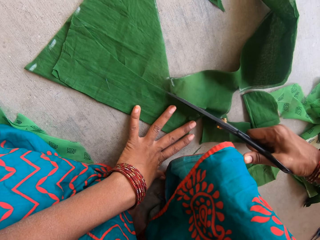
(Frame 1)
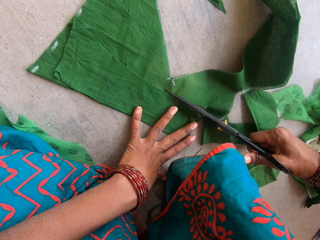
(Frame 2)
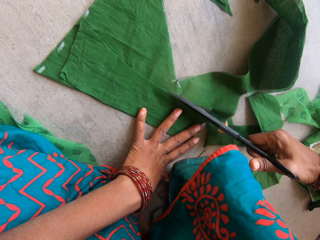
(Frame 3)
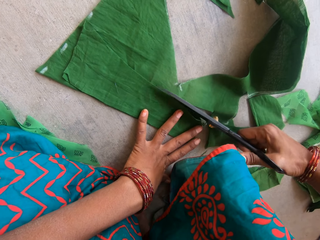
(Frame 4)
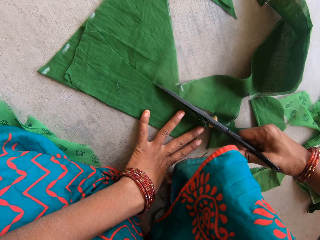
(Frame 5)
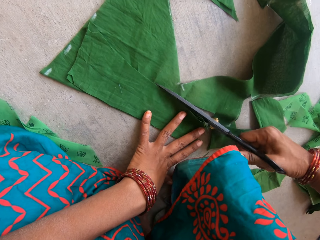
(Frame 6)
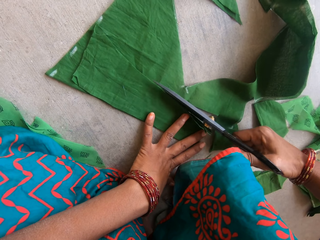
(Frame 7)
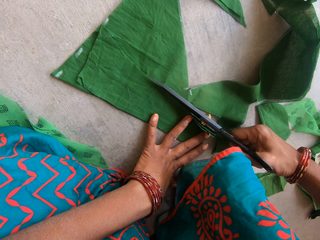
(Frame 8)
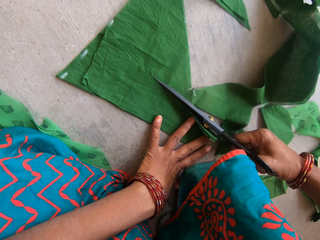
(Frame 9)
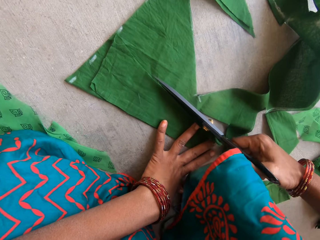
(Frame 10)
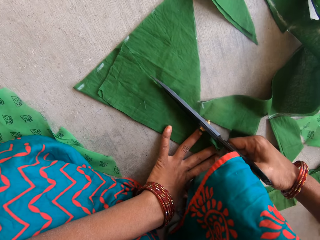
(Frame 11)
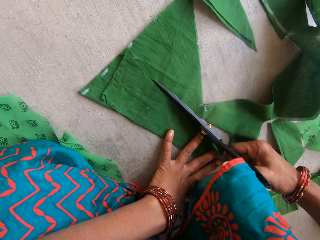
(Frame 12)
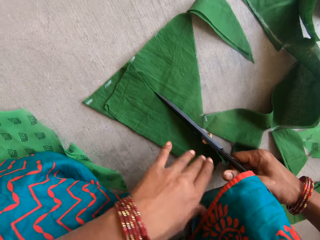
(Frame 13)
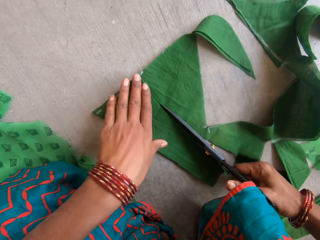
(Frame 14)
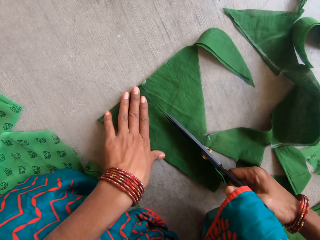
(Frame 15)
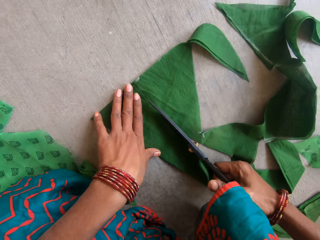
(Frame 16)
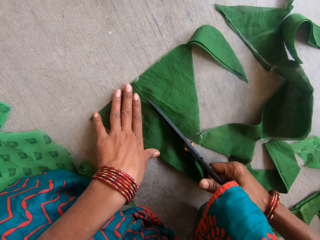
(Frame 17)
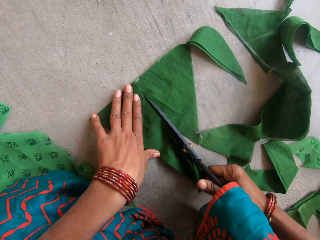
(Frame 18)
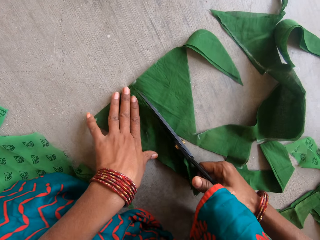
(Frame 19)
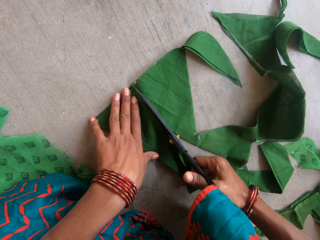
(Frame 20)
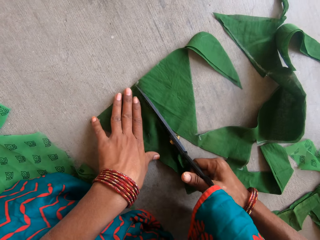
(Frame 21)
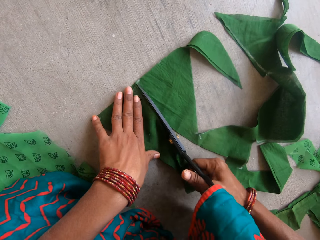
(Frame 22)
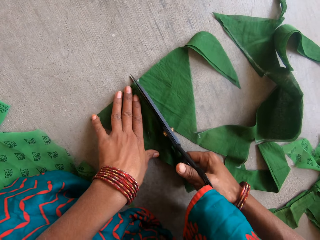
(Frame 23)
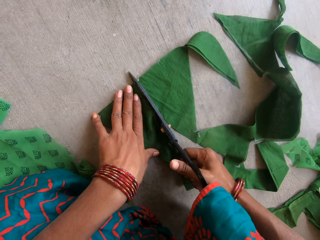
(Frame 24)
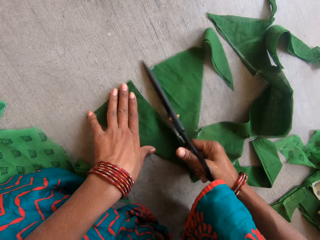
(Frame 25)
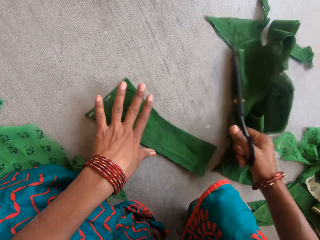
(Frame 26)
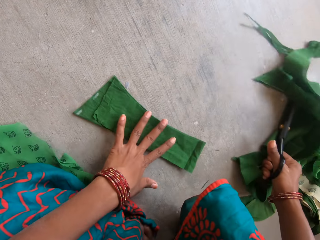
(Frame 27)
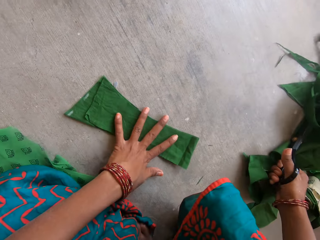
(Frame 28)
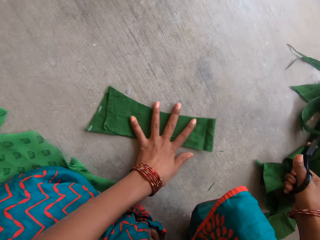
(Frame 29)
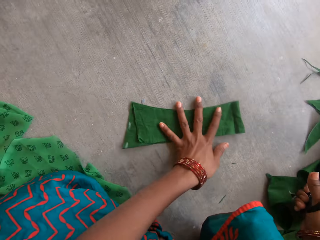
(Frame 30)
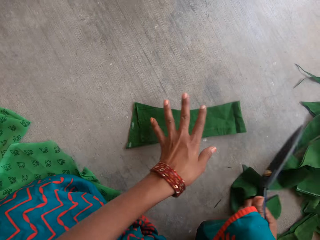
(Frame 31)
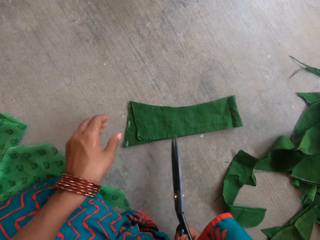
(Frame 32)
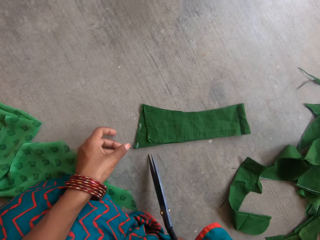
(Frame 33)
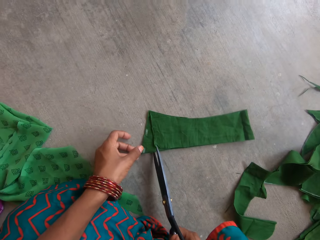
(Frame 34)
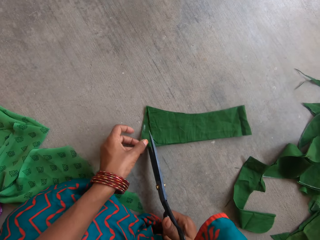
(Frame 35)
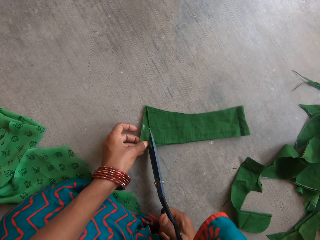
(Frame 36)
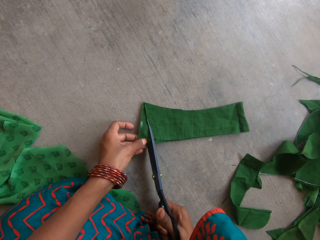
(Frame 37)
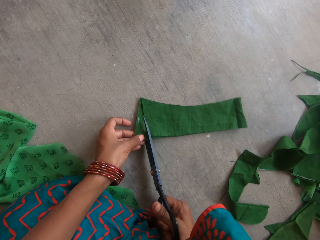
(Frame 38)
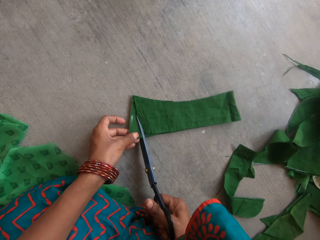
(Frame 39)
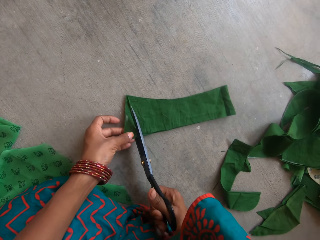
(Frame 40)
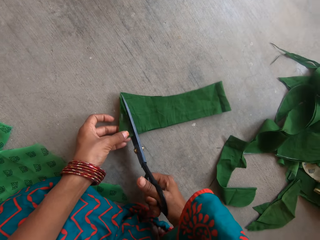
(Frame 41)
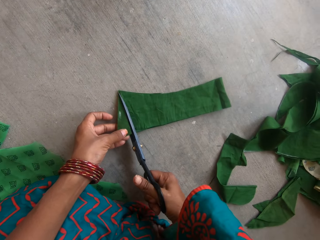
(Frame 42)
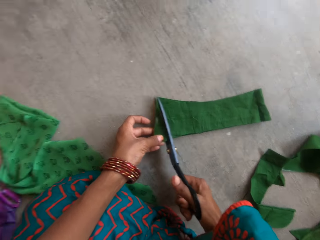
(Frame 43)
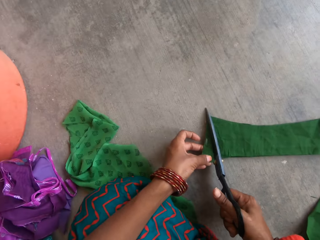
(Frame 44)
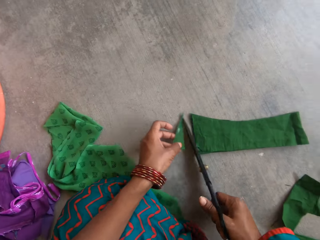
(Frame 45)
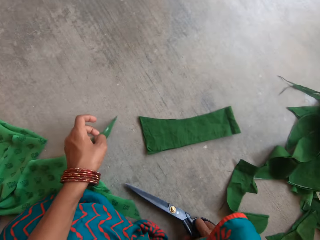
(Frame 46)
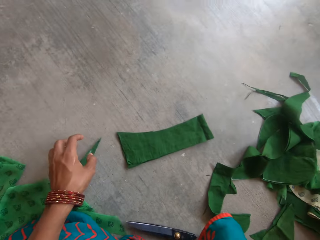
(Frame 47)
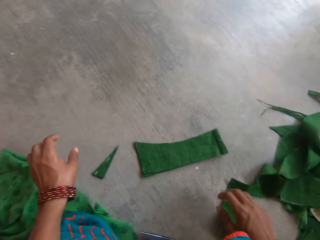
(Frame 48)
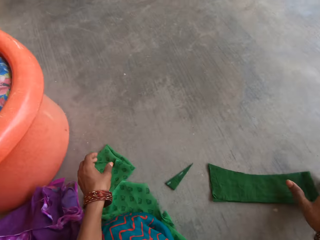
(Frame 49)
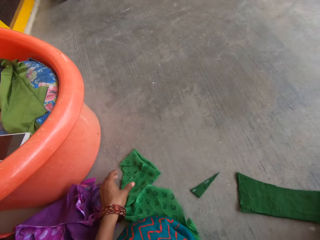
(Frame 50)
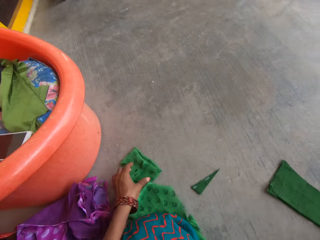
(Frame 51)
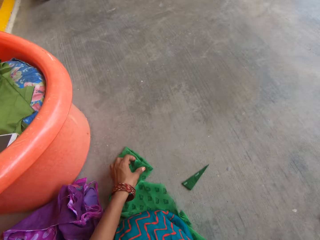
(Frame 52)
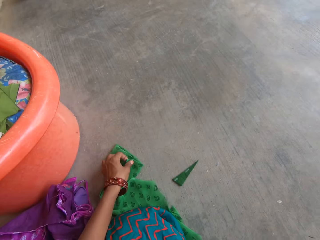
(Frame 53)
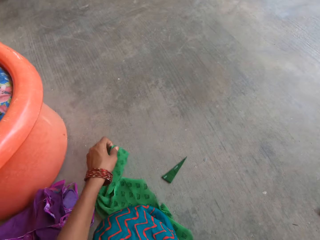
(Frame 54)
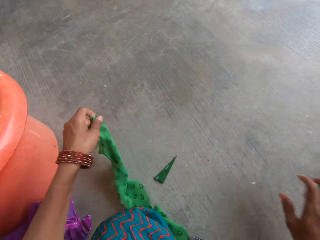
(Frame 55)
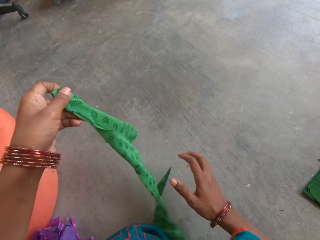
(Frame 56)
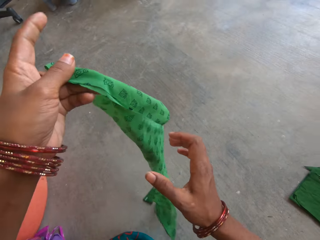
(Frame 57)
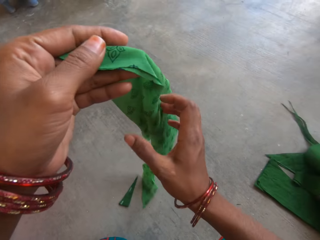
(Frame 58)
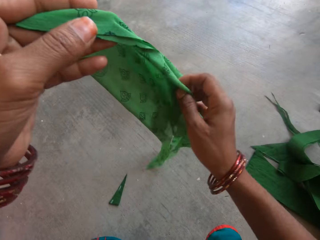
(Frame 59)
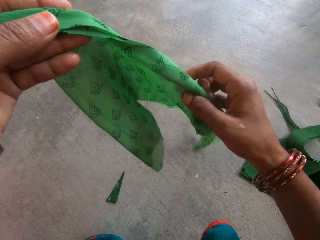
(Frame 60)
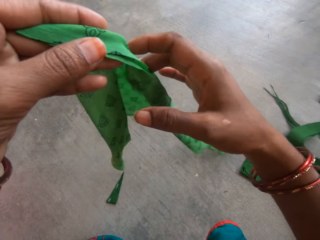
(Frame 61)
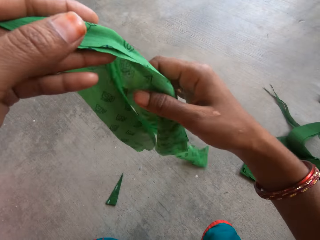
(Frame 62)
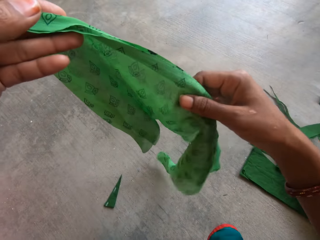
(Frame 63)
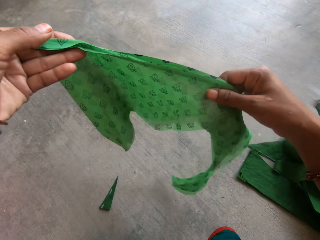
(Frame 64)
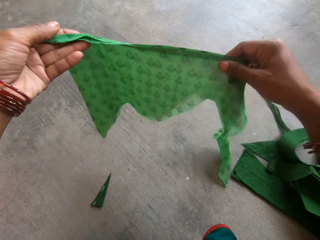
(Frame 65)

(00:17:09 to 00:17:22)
The camera wearer moves the piece of cloth on the floor. She cuts the piece of cloth with the pair of scissors. She drops the pair of scissors on the floor with her right hand and moves the cut-out shapes of the second portion of the fabric pattern on the floor with her right hand. She picks up another piece of fabric on the floor with her left hand and adjusts the piece of fabric with her hands.

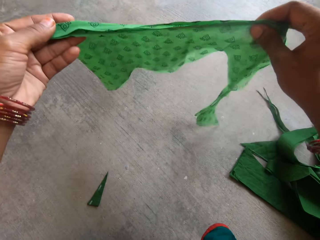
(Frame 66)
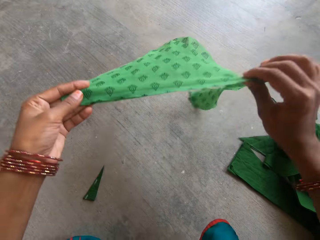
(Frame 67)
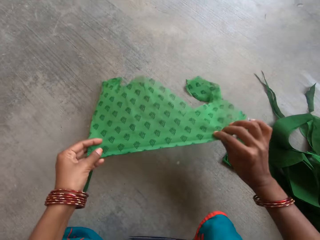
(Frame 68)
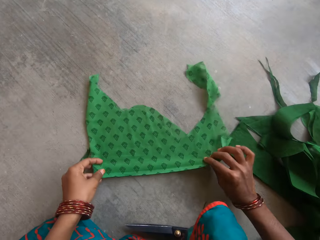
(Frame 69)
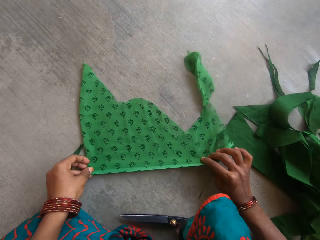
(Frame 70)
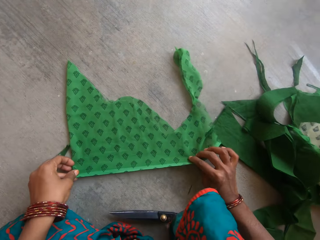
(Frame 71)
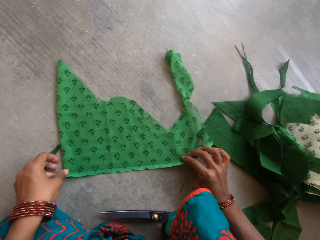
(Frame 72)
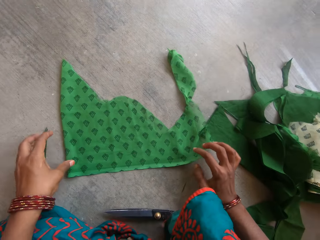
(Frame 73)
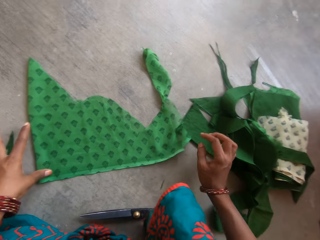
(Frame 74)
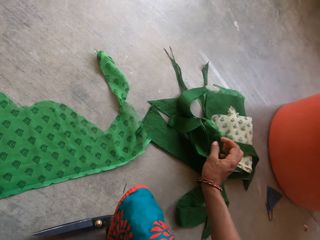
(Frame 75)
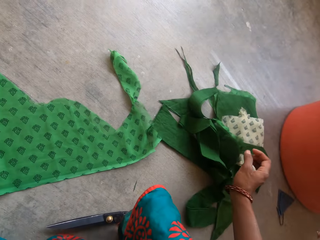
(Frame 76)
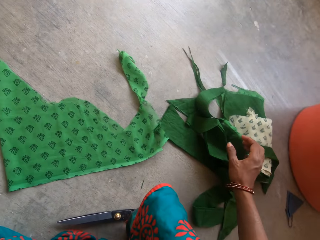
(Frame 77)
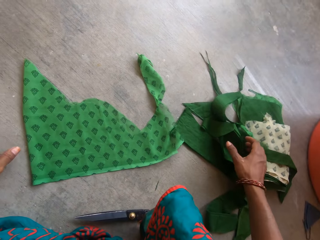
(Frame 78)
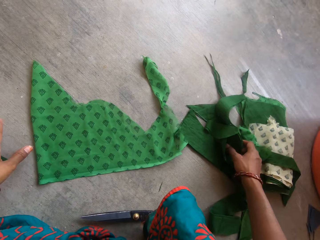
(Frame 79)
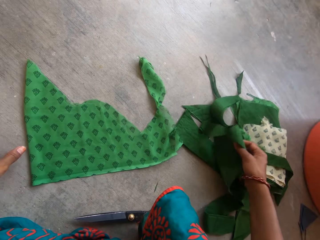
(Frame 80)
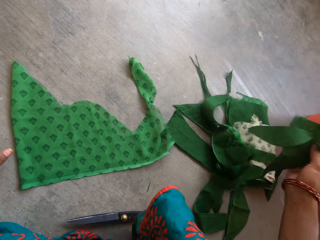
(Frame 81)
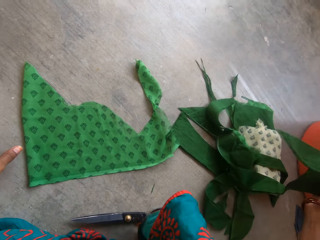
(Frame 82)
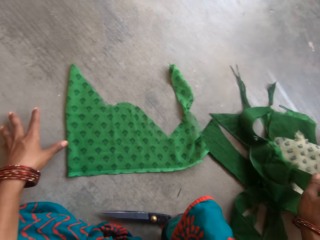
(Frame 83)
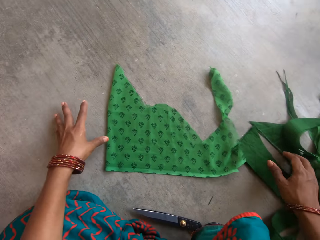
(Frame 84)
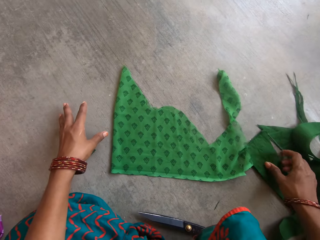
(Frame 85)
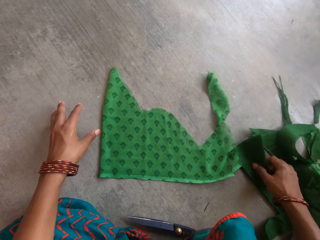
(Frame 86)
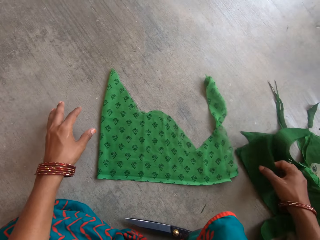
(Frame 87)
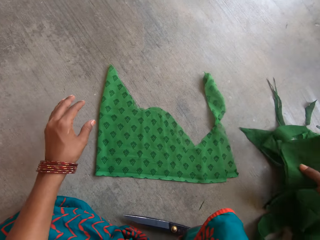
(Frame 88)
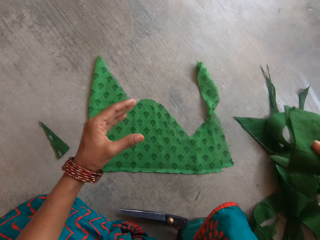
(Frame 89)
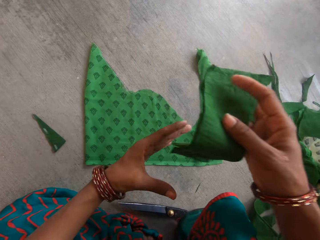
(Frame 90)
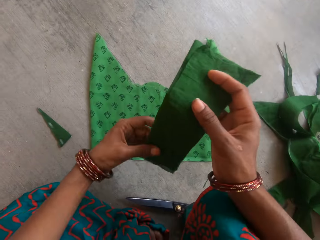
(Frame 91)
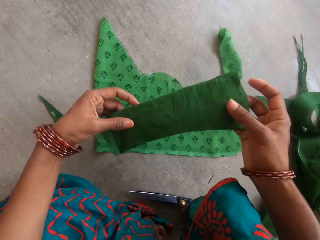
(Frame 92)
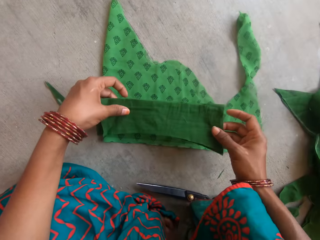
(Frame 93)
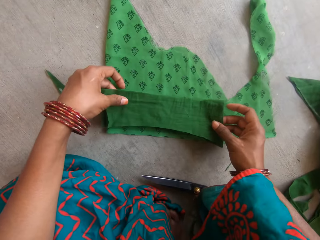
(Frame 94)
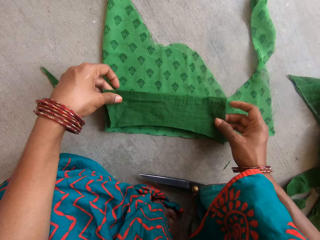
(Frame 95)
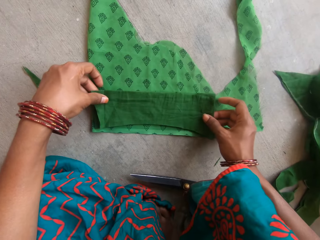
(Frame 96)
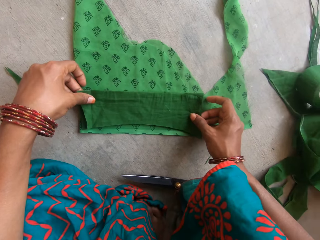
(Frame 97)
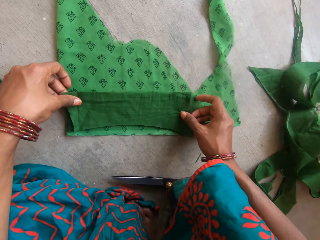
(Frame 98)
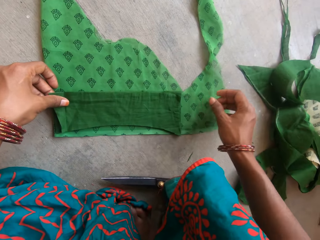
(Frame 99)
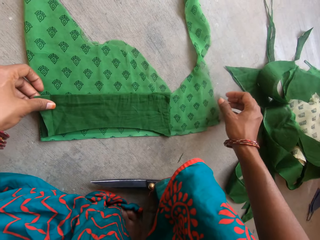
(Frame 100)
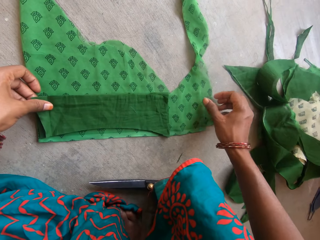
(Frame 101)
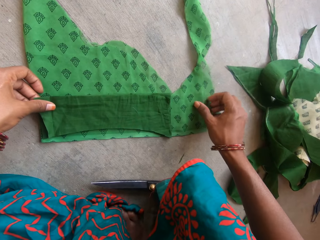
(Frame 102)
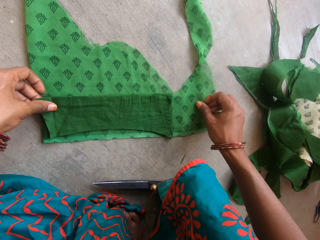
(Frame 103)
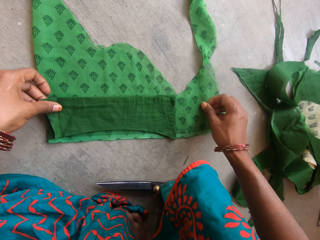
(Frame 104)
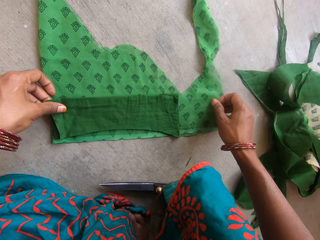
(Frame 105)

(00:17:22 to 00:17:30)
The camera wearer drops the piece of fabric on the floor. She picks up the cut-out shapes of the second portion of the fabric pattern on the floor with her right hand. She places the cut-out shapes of the second portion of the fabric pattern on the piece of fabric with her hands. She holds the piece of cloth on the floor.
